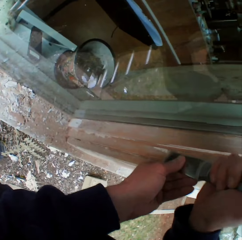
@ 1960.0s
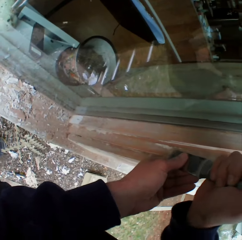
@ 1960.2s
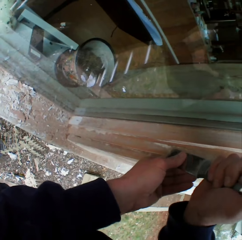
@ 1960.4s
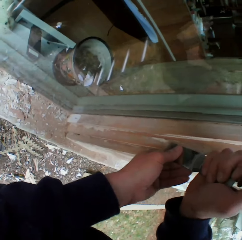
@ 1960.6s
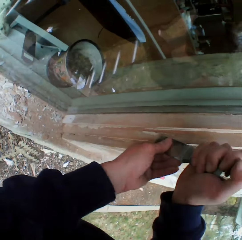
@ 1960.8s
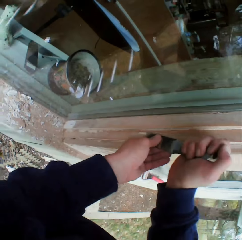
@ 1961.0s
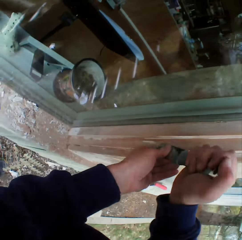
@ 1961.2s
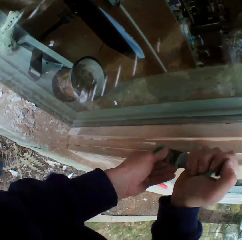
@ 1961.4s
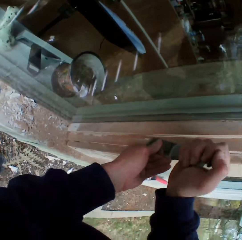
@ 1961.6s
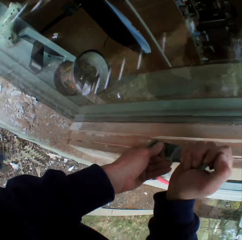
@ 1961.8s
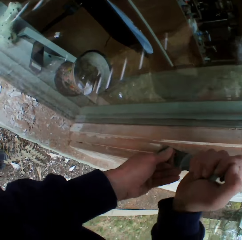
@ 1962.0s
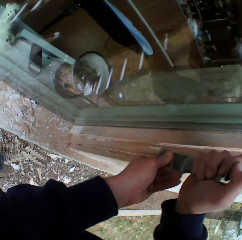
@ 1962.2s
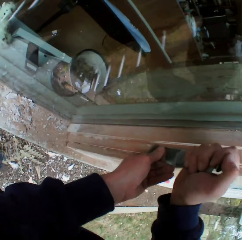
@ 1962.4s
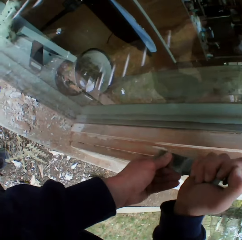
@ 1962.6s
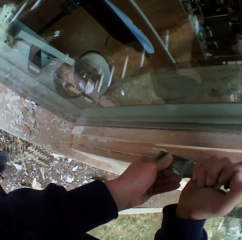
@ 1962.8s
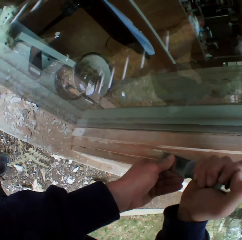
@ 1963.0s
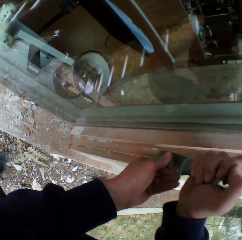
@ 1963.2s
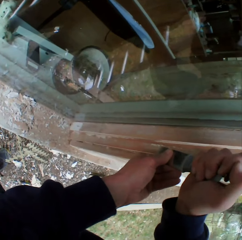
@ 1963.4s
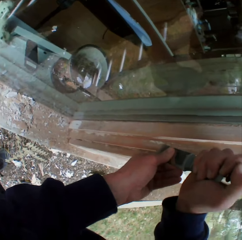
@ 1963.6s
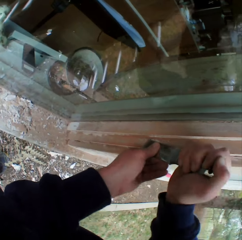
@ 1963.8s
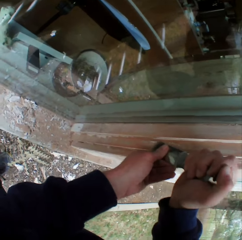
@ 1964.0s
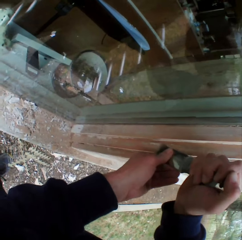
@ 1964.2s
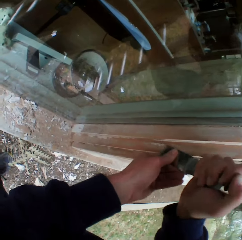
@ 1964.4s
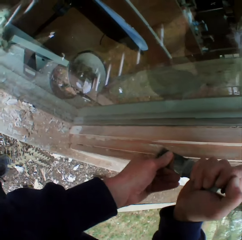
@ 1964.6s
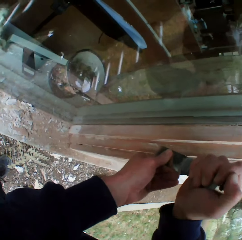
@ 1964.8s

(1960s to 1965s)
The camera wearer removes the dried paint on the edges of the wall.

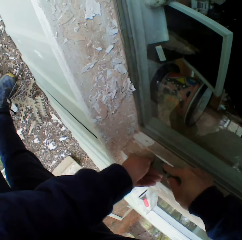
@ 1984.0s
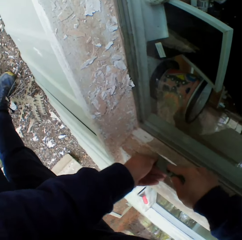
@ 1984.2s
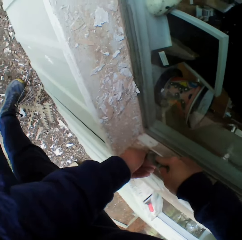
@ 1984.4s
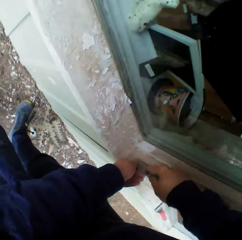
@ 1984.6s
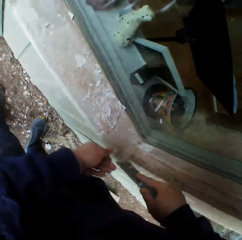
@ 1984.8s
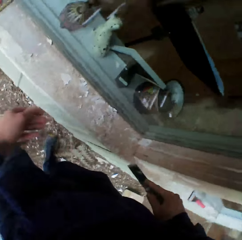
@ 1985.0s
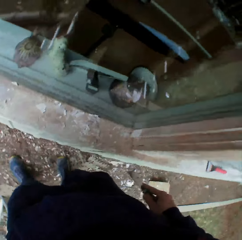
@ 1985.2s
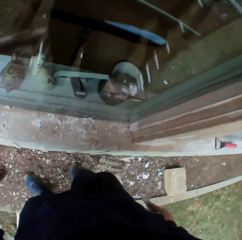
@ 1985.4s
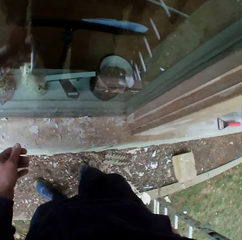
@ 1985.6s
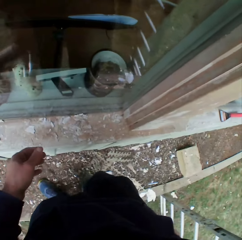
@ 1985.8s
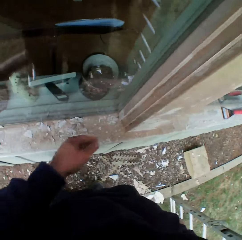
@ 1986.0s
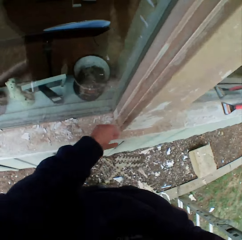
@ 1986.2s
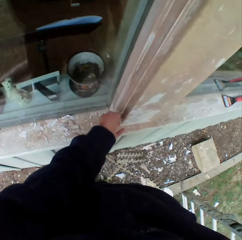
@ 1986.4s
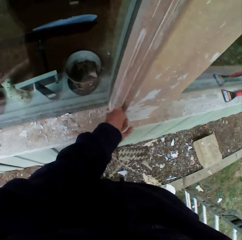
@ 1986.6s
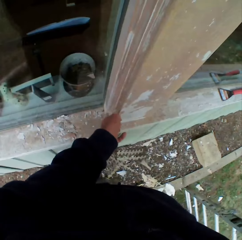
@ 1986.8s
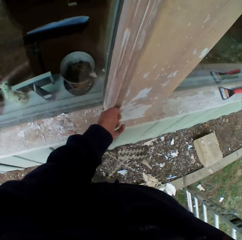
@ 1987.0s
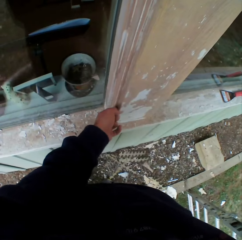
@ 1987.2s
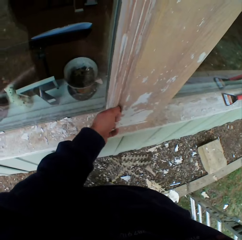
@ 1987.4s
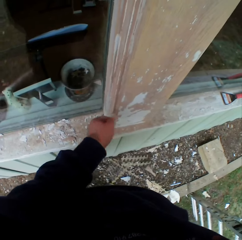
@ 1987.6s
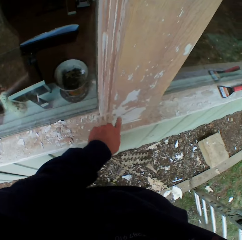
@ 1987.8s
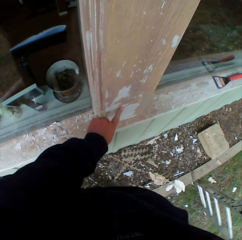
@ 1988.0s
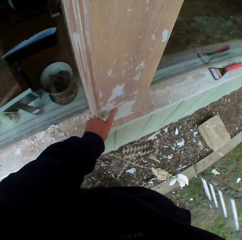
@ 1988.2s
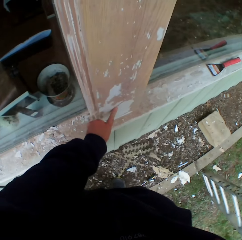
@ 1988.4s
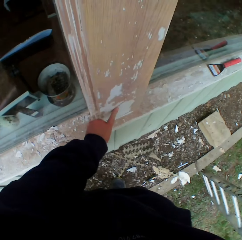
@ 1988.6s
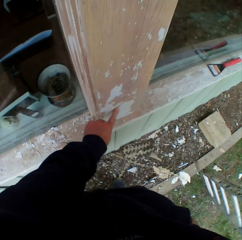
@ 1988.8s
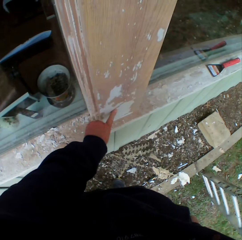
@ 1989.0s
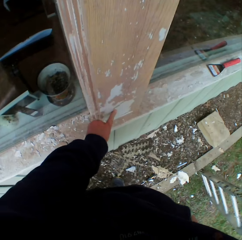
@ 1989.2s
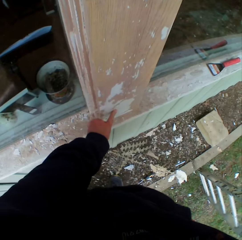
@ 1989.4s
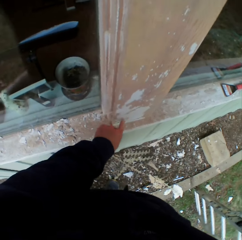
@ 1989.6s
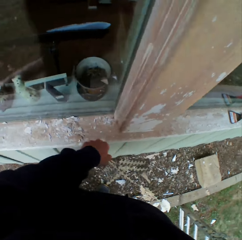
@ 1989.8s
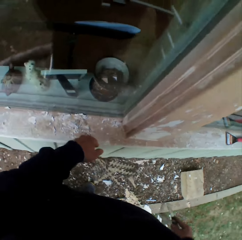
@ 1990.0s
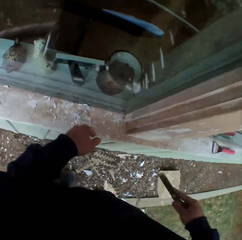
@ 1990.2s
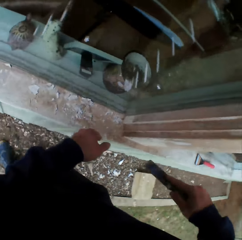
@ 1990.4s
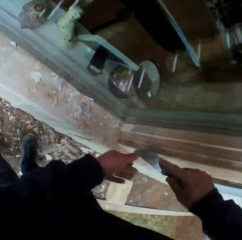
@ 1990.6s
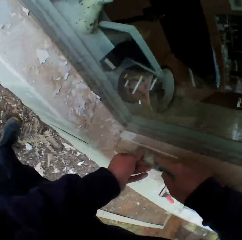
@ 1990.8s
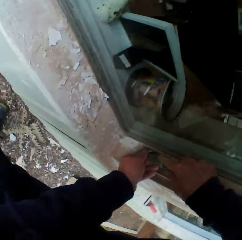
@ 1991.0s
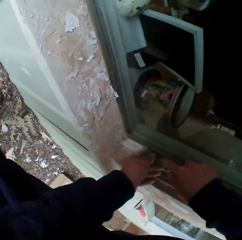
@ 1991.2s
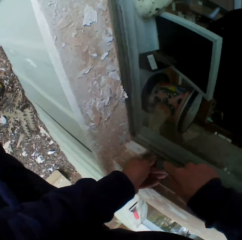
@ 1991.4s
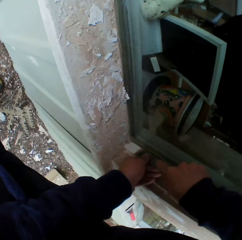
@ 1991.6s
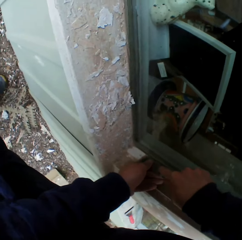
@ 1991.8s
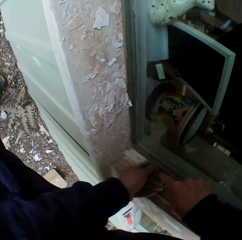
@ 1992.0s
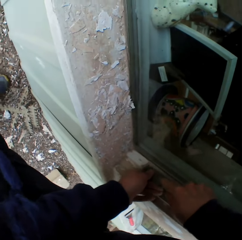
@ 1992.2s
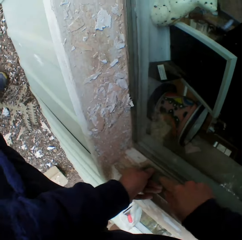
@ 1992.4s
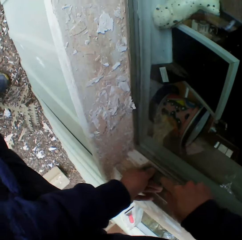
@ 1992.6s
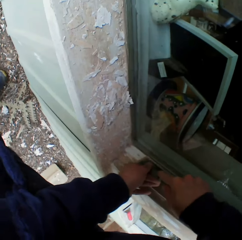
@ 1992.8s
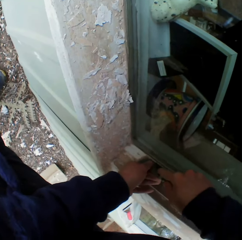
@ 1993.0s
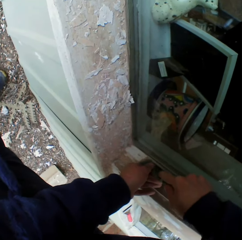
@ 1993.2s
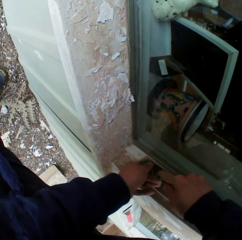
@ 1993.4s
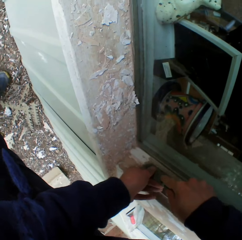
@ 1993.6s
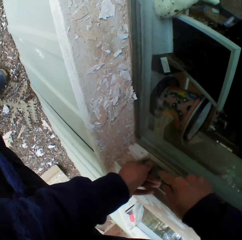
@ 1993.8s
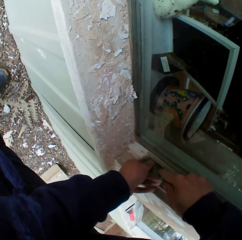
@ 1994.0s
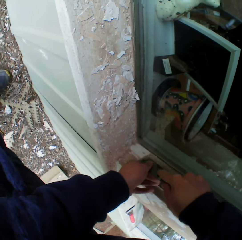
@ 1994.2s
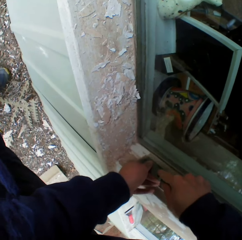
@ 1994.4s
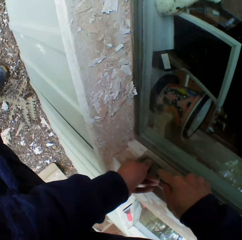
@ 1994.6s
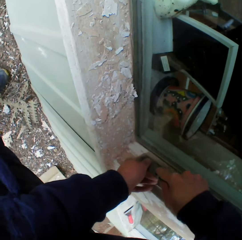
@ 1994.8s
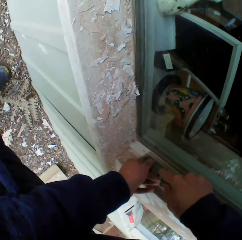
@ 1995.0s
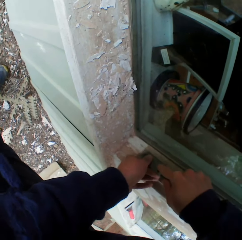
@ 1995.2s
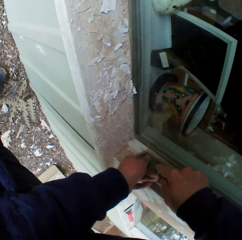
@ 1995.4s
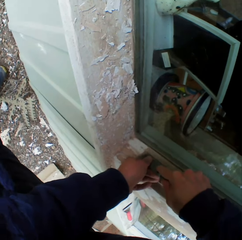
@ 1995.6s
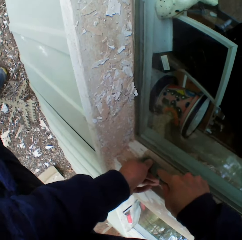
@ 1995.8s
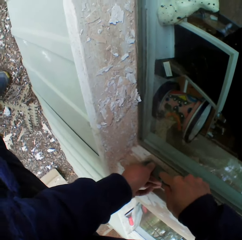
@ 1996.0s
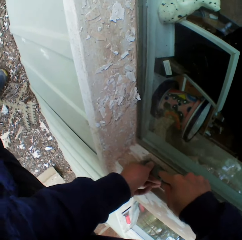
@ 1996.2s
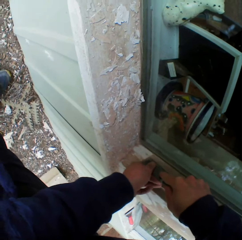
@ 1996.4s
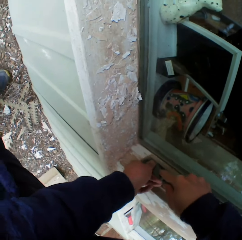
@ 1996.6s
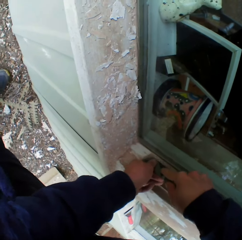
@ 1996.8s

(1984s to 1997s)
The camera wearer looks at the surface. He touches the wall with his left index finger. He scrapes the surface. He removes the dried paint with a scraper on the wall.

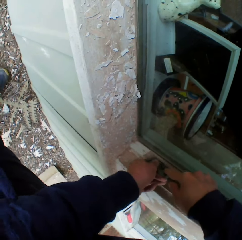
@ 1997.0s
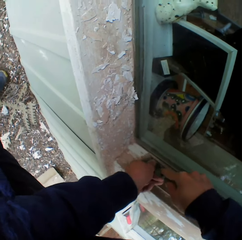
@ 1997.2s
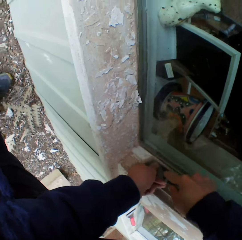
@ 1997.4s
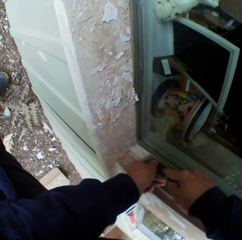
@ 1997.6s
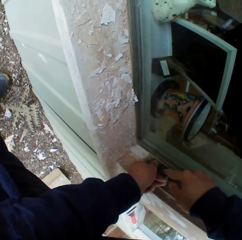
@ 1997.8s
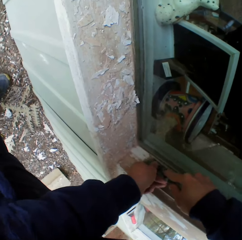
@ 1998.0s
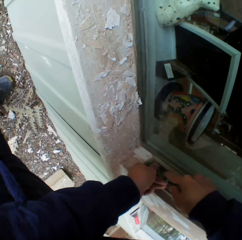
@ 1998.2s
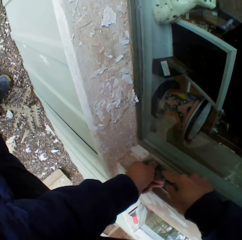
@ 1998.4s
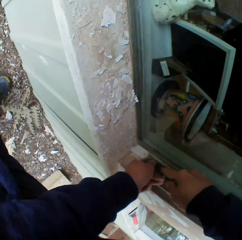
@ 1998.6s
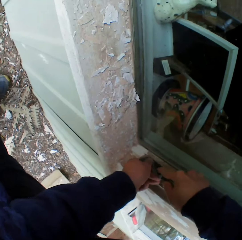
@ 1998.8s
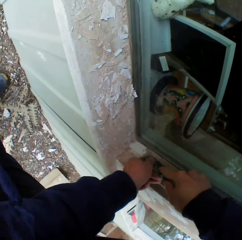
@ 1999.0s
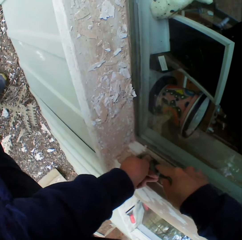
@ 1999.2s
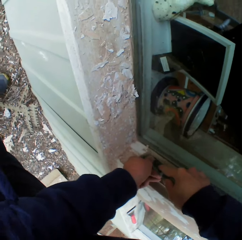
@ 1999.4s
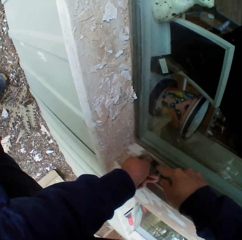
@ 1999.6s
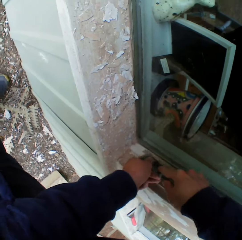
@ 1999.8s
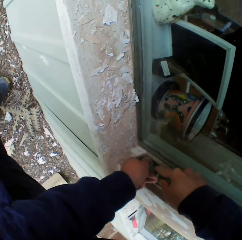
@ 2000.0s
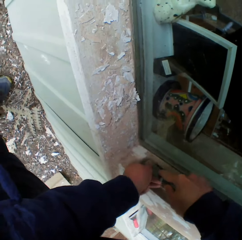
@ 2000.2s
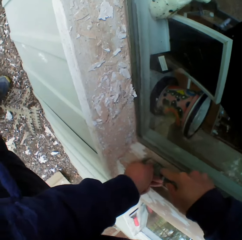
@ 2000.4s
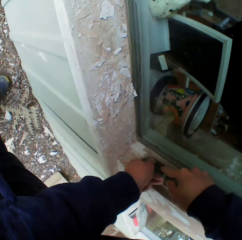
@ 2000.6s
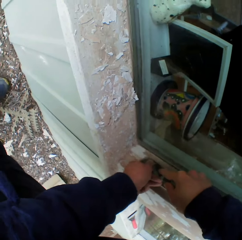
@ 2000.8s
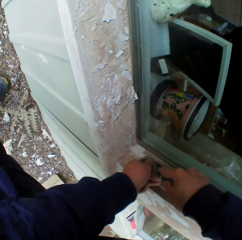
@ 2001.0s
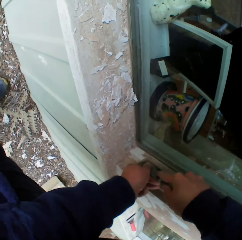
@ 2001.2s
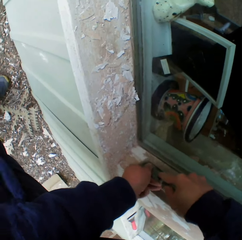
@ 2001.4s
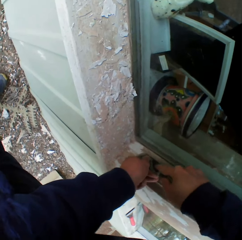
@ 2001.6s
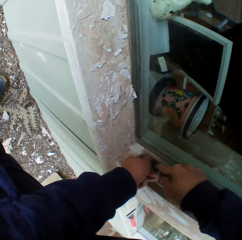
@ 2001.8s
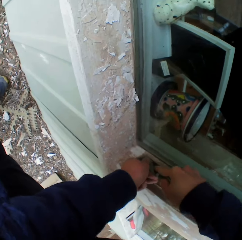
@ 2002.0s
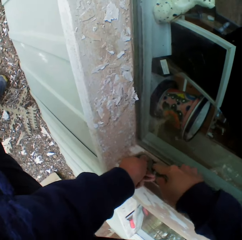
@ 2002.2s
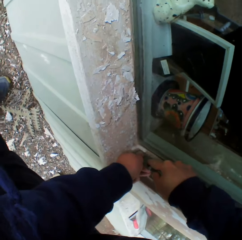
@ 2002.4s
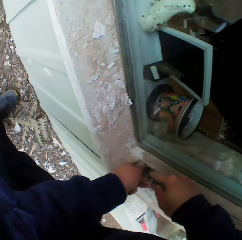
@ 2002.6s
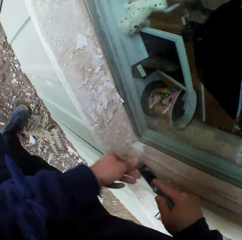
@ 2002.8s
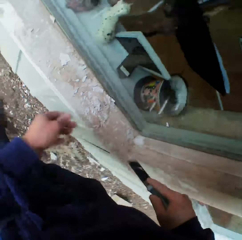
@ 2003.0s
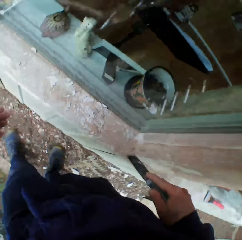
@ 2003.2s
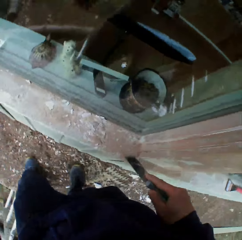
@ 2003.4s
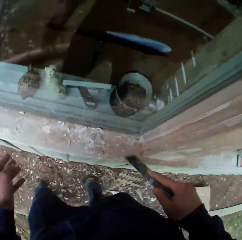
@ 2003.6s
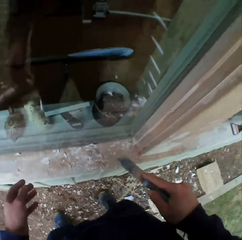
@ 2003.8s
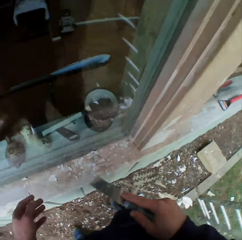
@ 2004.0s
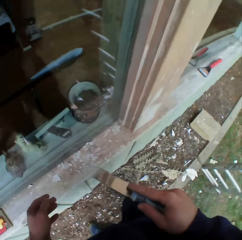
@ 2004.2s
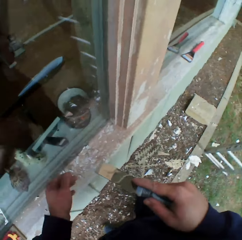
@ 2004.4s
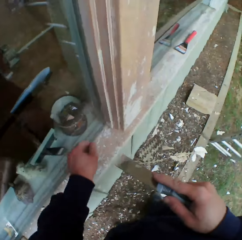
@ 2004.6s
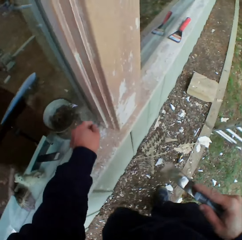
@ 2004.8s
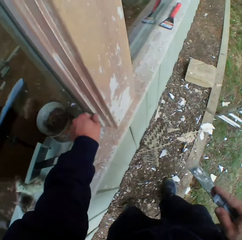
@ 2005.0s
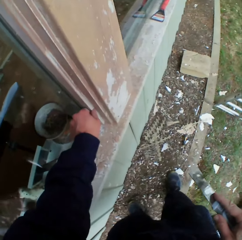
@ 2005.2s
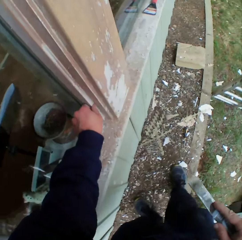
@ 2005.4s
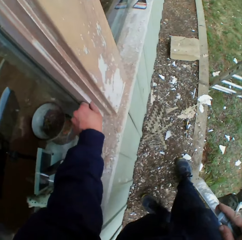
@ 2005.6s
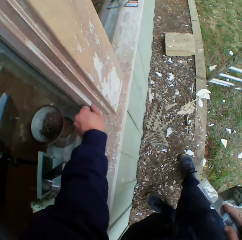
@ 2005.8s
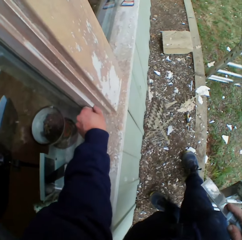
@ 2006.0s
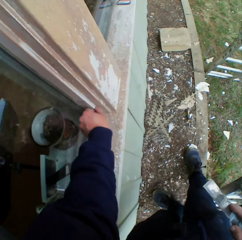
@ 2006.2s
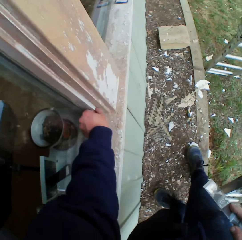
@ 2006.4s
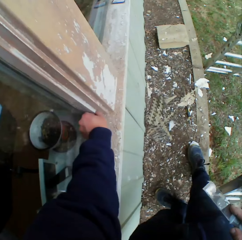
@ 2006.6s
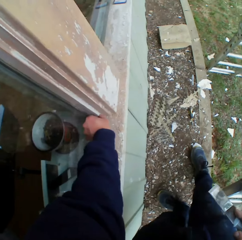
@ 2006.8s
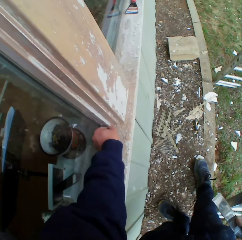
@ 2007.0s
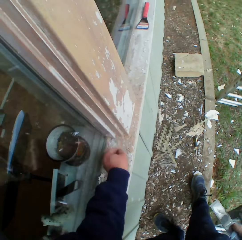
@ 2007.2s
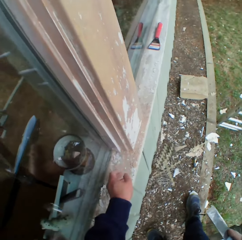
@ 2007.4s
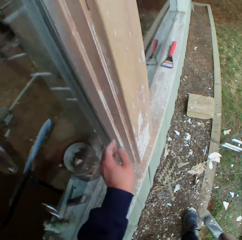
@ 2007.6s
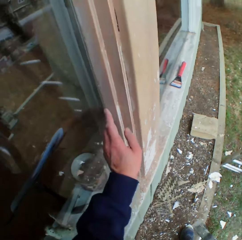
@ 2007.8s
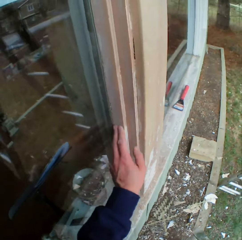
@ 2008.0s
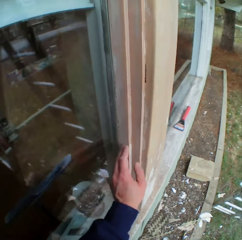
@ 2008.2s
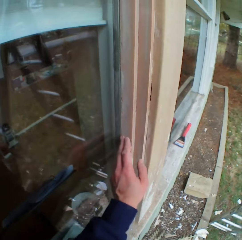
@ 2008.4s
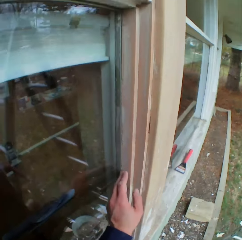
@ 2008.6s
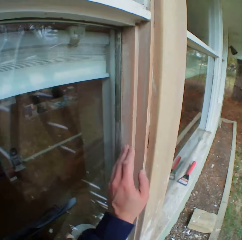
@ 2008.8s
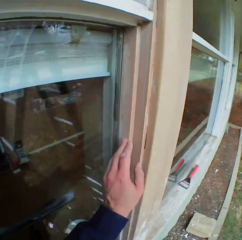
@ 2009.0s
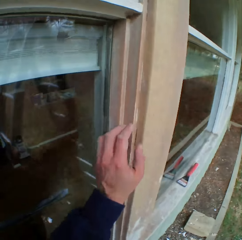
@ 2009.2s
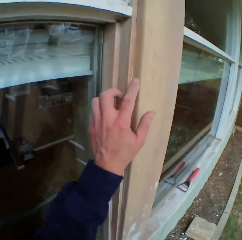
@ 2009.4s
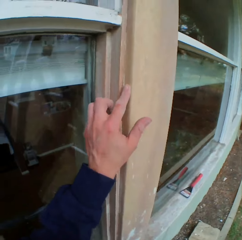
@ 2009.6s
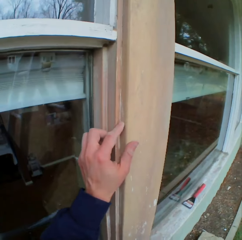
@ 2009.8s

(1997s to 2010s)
The camera wearer looks at the surface. He touches the edges of the wall with his left hand.
